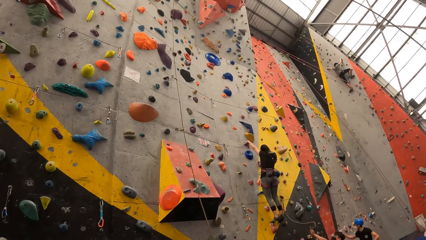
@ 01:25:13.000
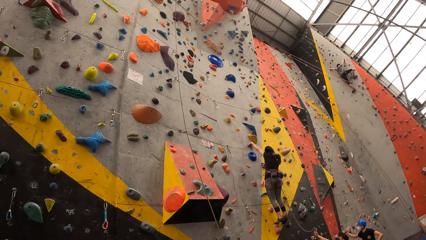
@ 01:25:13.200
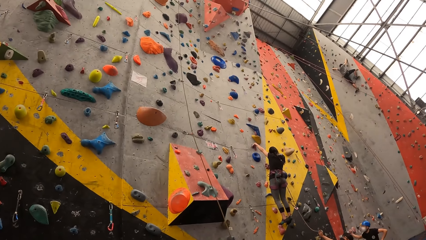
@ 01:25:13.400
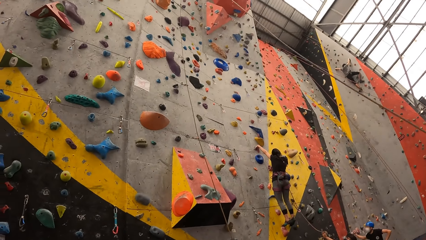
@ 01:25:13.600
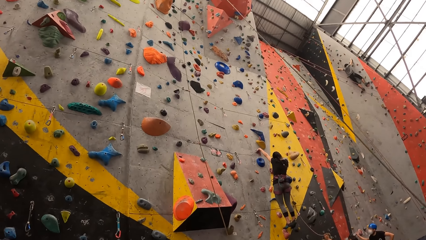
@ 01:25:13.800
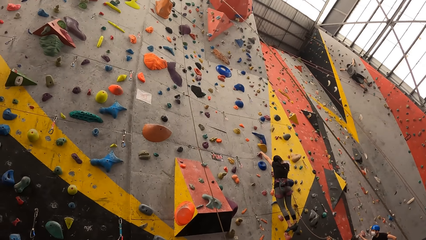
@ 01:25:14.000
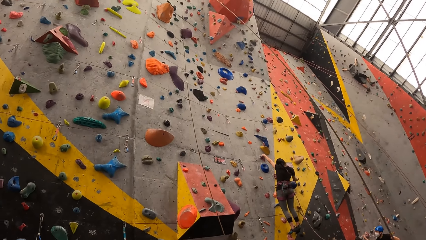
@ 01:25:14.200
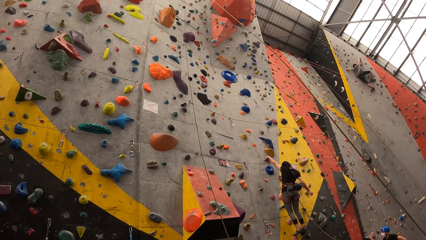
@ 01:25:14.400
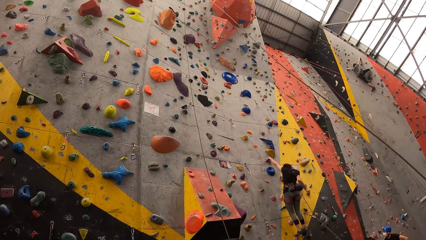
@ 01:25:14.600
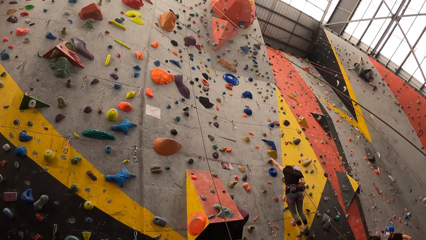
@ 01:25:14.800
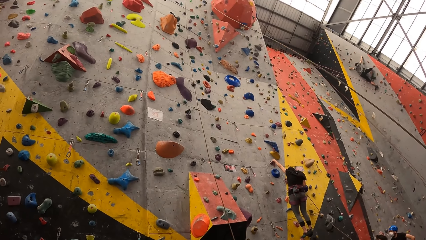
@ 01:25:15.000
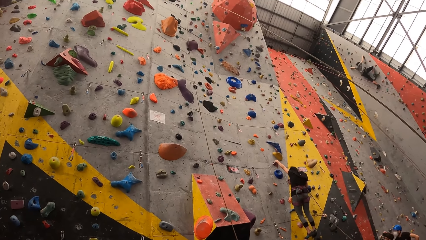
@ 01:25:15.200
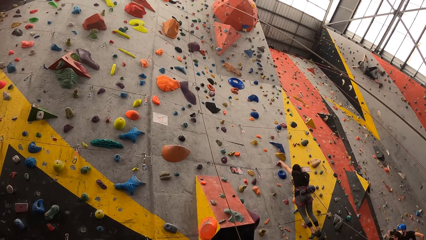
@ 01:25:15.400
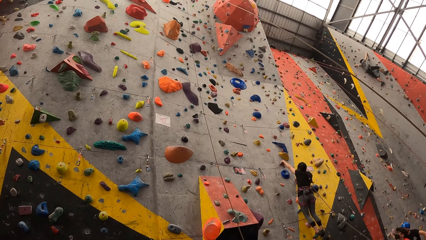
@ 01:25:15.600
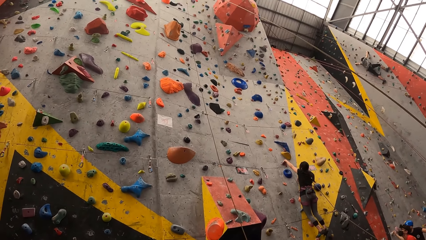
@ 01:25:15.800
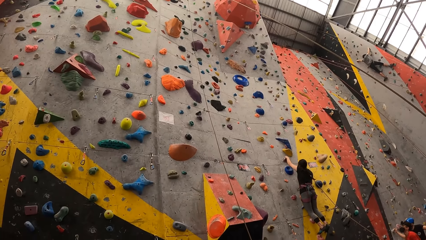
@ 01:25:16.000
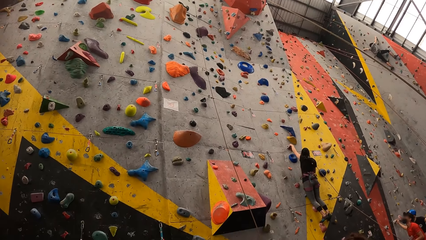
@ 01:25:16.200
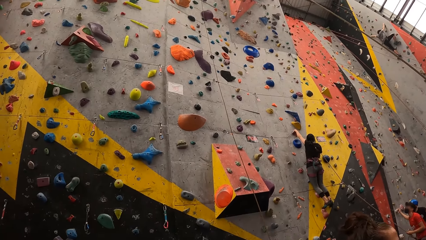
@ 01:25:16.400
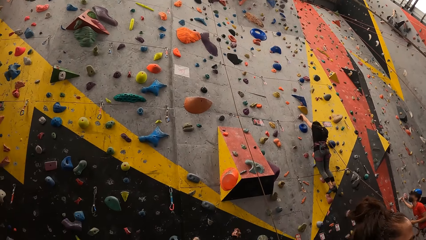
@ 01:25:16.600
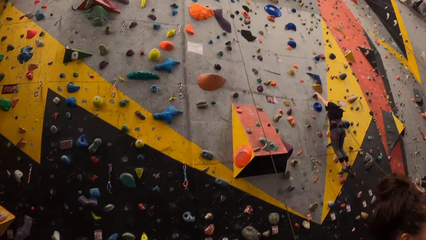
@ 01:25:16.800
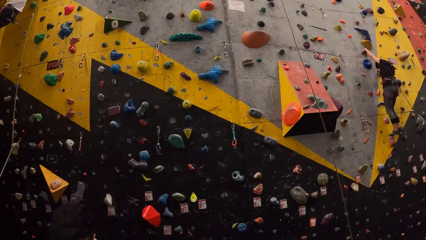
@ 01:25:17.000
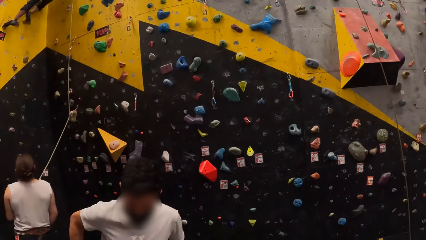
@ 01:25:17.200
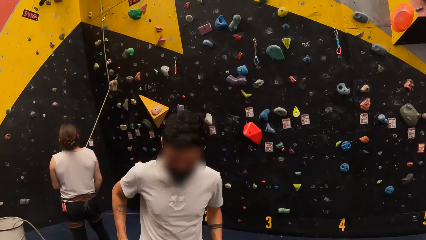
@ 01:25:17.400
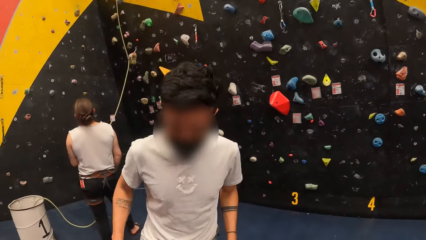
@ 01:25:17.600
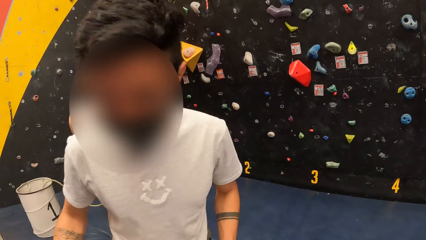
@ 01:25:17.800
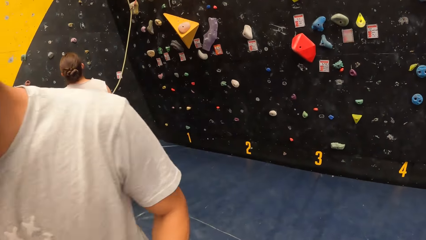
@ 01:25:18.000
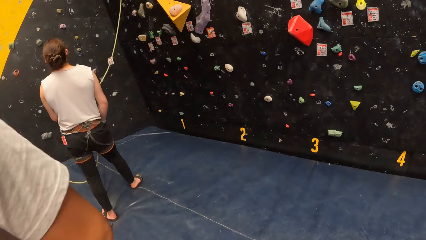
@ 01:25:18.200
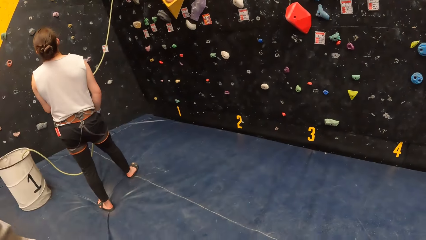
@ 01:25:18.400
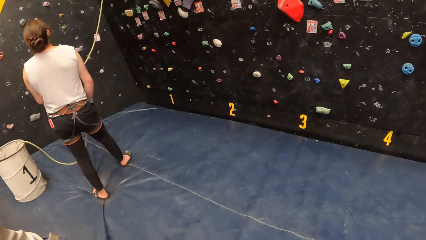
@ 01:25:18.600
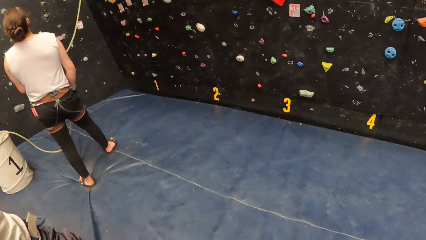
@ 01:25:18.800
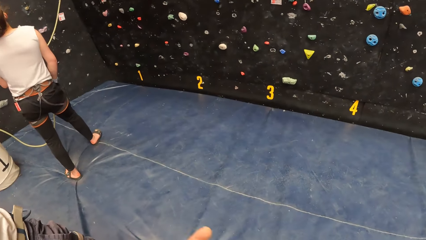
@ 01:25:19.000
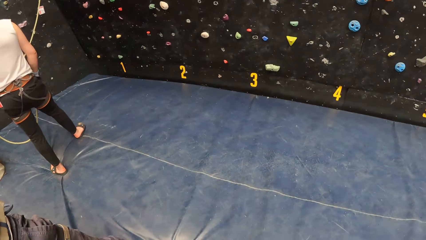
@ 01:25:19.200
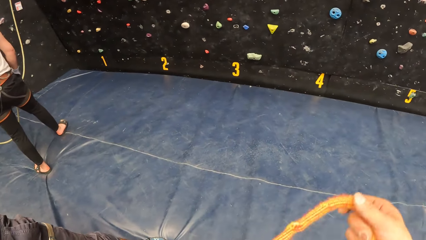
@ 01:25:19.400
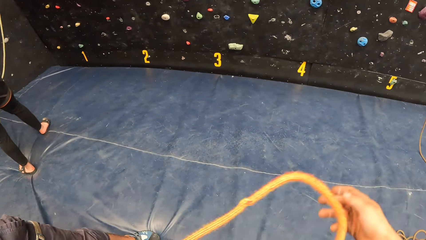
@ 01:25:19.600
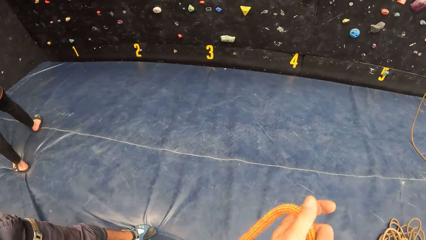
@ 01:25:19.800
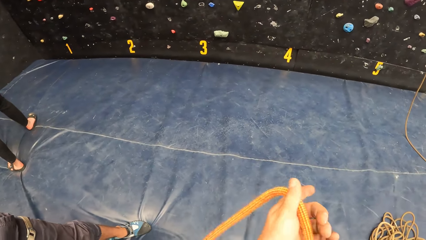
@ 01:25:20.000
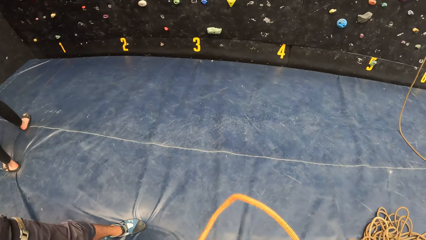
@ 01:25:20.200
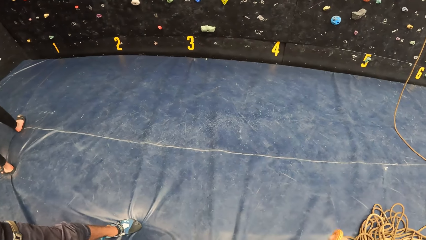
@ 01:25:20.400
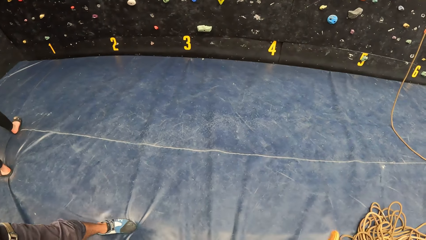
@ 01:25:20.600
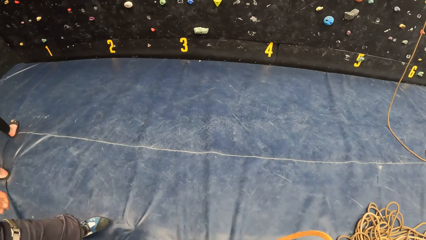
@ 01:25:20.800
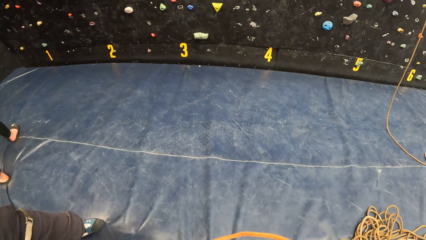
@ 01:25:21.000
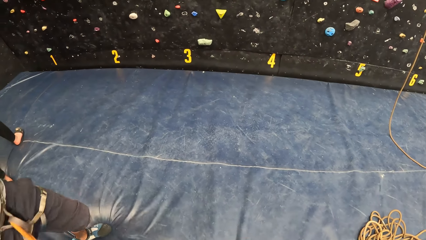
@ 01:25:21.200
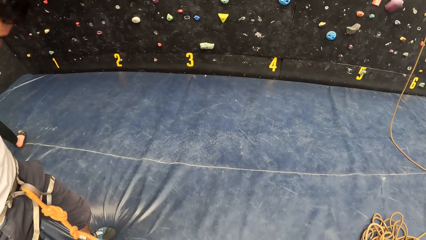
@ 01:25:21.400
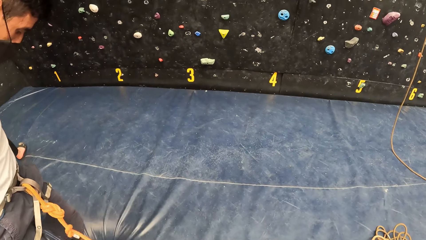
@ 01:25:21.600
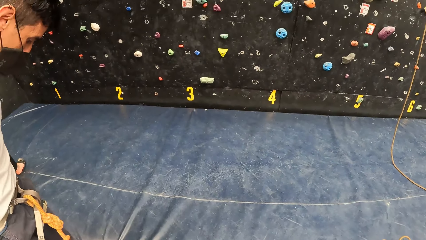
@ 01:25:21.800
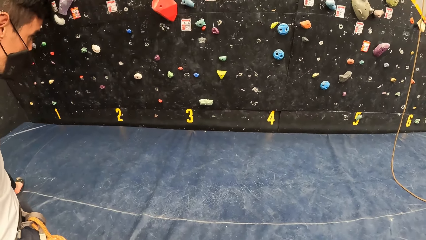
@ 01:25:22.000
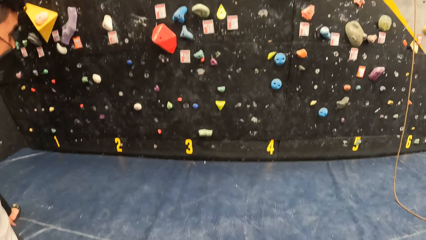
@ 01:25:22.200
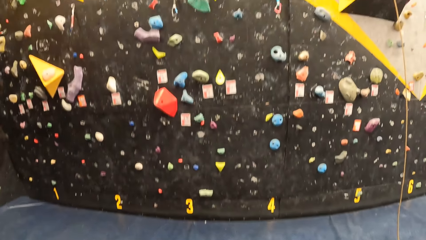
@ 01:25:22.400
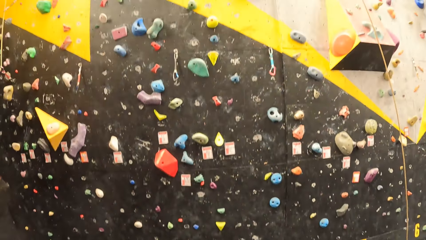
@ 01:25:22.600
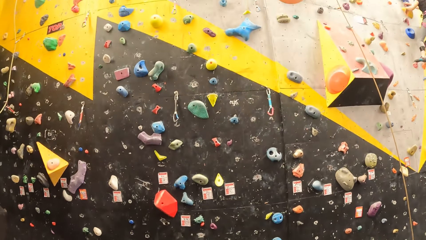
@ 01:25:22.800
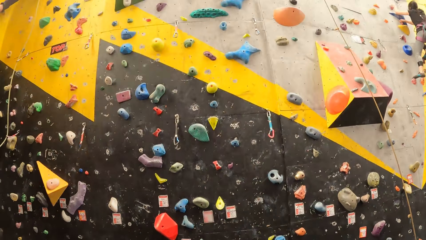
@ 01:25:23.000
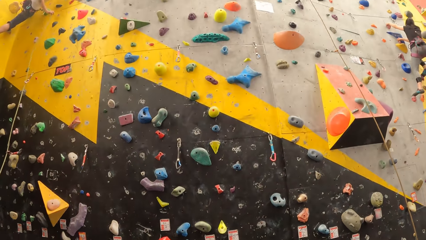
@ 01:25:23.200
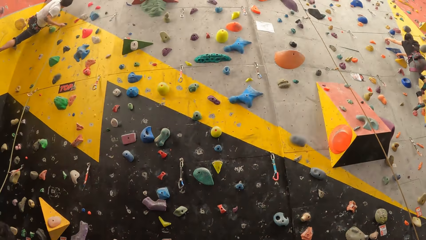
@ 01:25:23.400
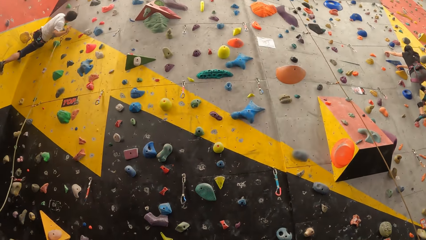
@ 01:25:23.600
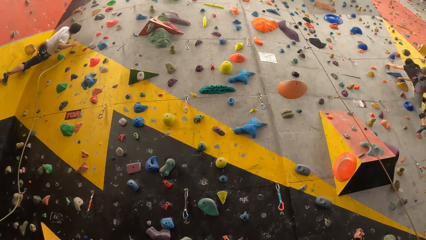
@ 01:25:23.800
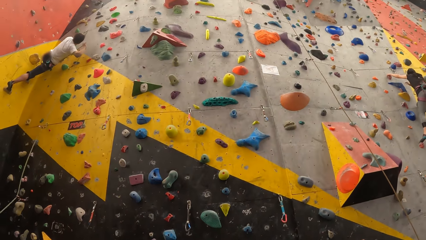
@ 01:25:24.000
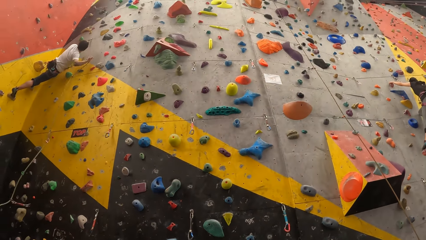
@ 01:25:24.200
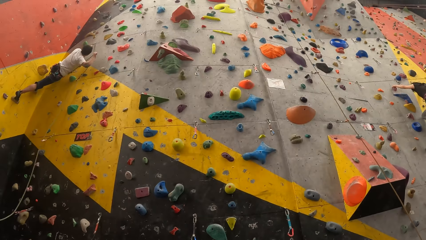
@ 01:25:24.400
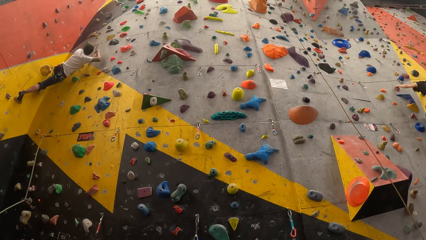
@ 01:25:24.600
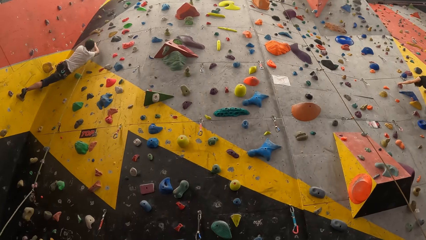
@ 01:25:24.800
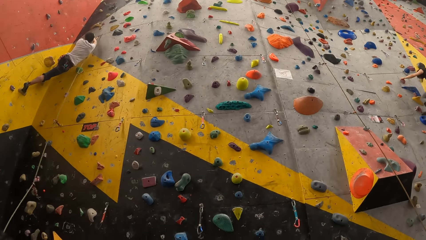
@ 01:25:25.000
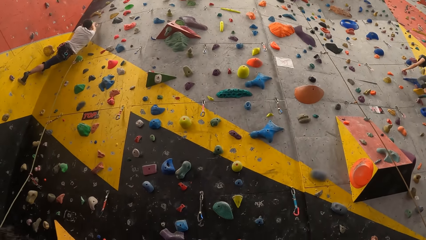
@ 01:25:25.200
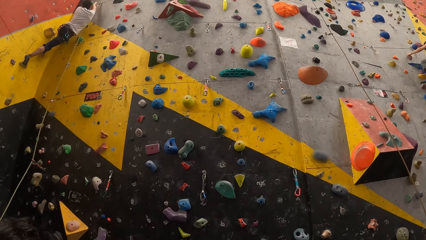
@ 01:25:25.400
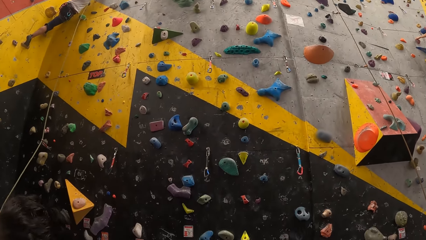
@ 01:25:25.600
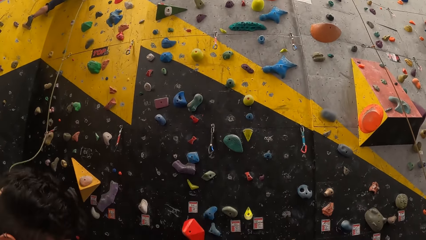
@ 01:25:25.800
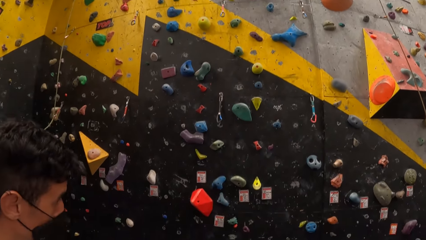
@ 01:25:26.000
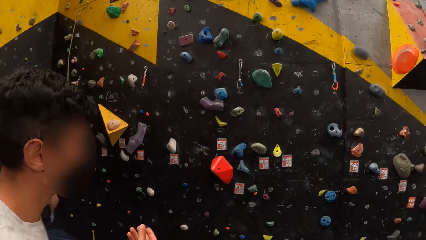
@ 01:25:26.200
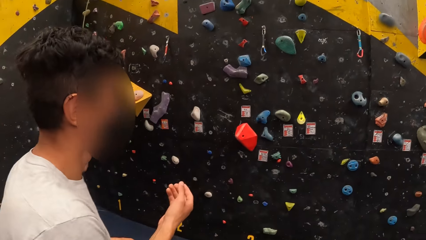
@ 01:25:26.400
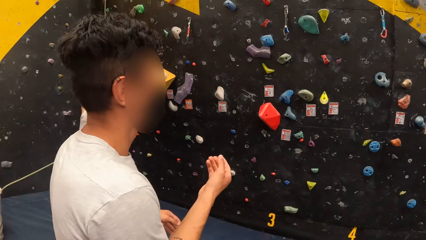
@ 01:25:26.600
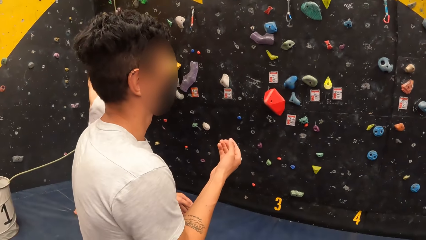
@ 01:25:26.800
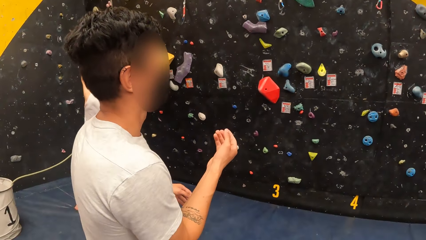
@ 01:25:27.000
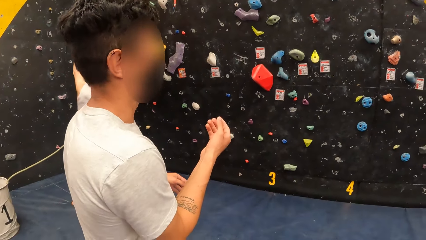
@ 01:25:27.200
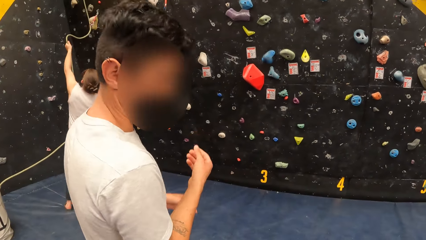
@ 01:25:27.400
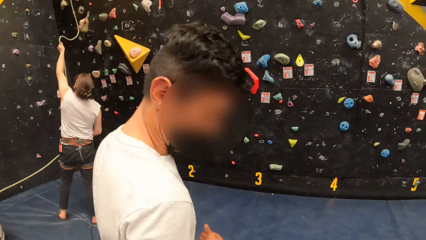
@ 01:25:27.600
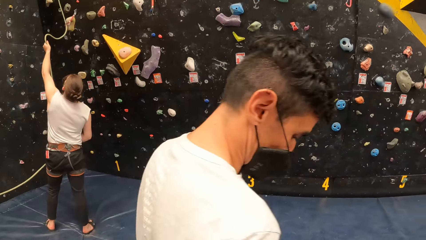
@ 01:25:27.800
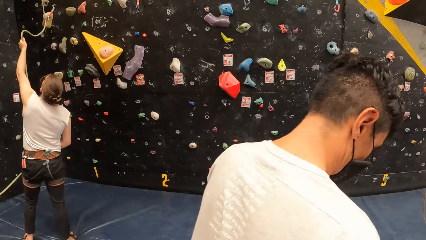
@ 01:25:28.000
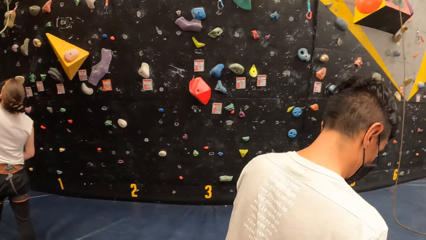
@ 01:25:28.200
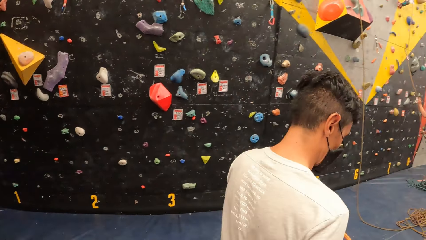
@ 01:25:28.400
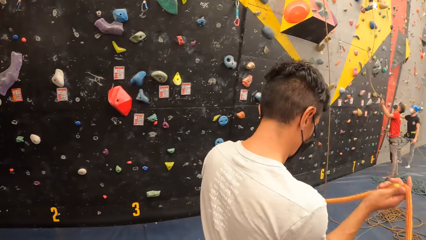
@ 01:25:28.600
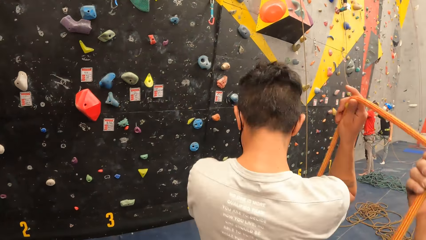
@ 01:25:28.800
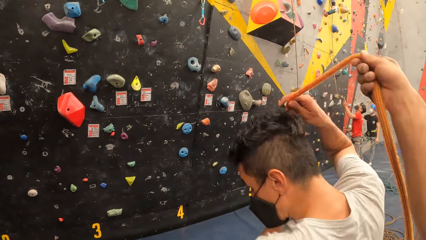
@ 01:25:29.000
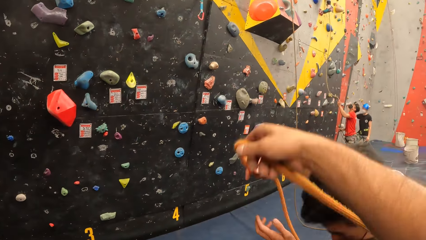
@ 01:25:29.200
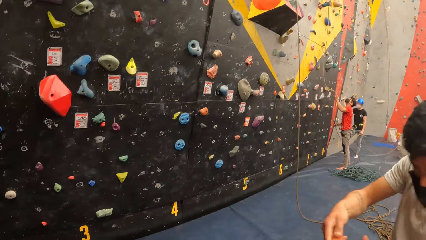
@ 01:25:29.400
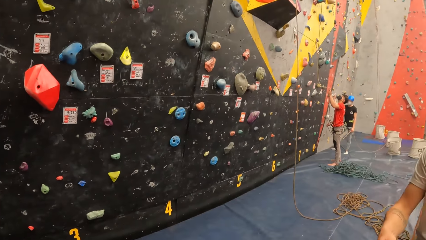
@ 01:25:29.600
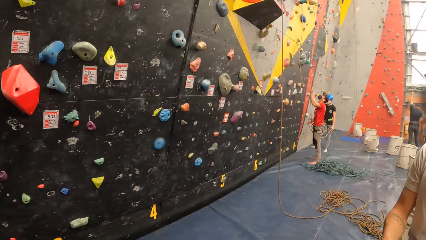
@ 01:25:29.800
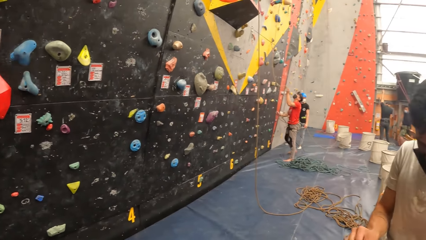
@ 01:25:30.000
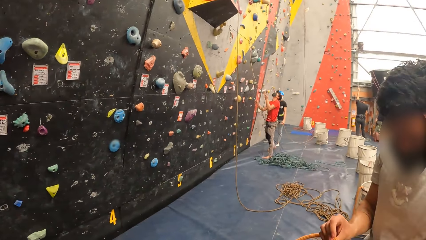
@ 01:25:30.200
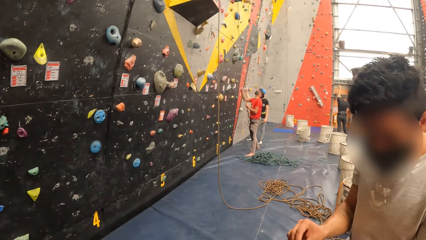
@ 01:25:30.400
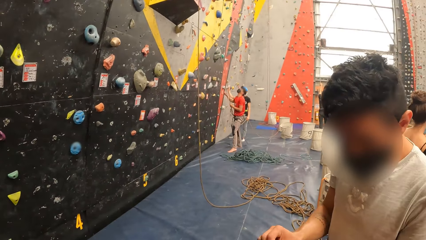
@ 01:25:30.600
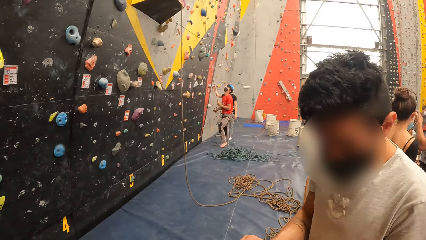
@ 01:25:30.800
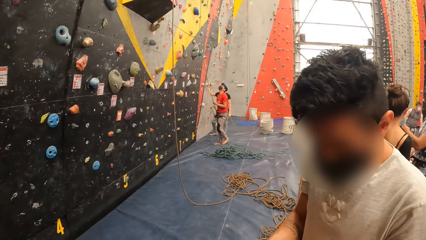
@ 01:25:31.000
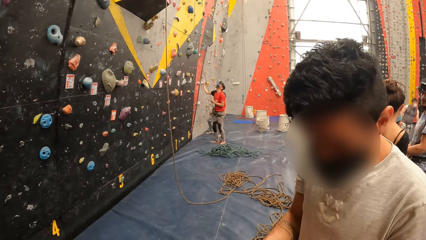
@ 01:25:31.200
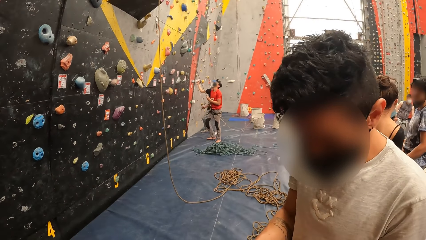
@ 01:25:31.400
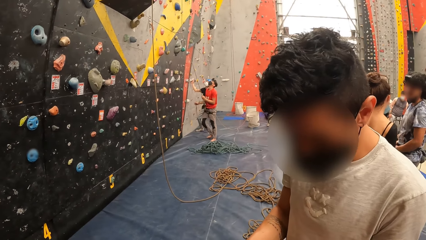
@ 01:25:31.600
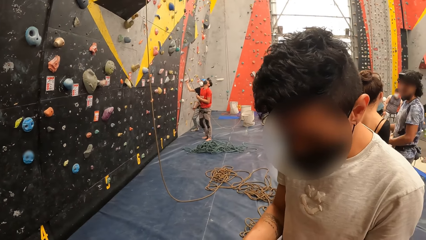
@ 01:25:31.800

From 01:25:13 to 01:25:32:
A person holds the climbing holder. The camera wearer holds the rope. Another person pulls the rope. The camera wearer looks around.
